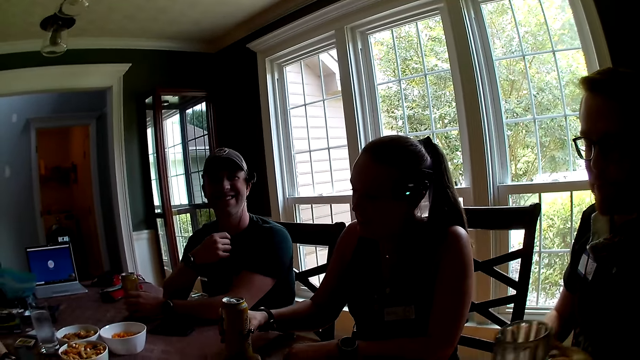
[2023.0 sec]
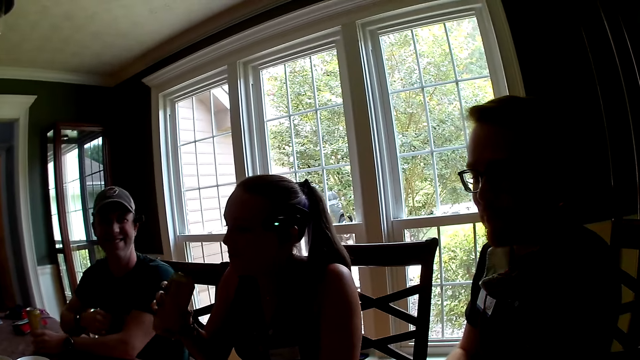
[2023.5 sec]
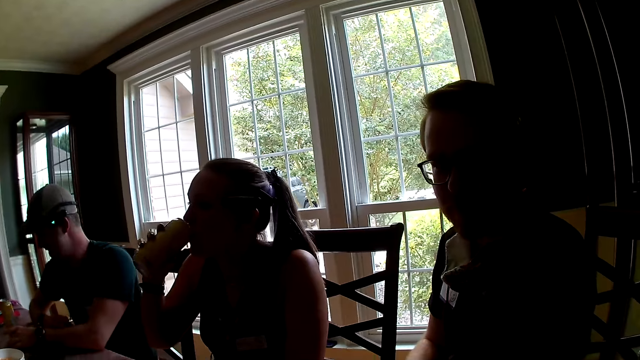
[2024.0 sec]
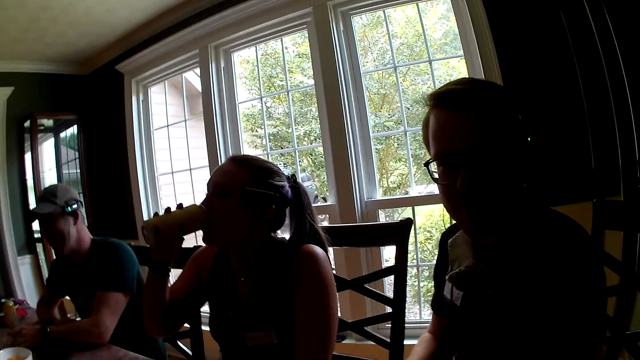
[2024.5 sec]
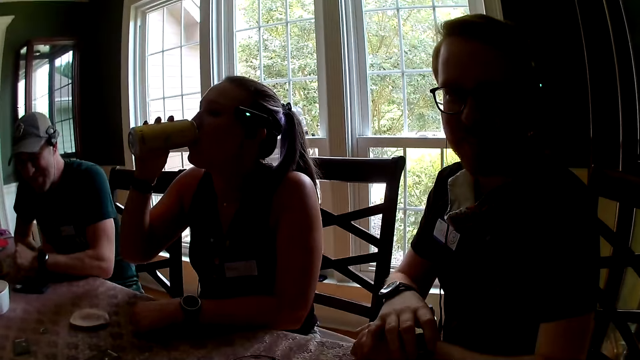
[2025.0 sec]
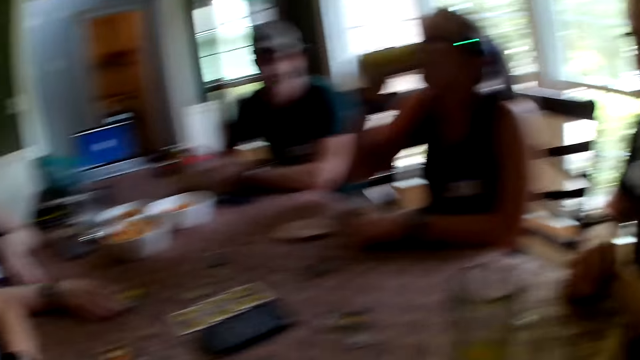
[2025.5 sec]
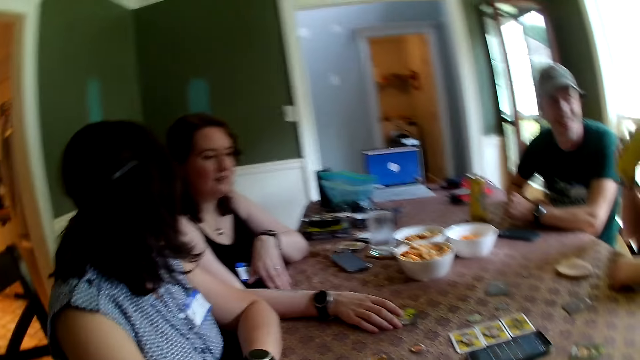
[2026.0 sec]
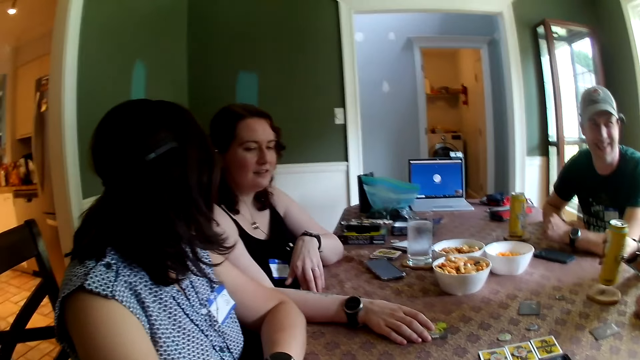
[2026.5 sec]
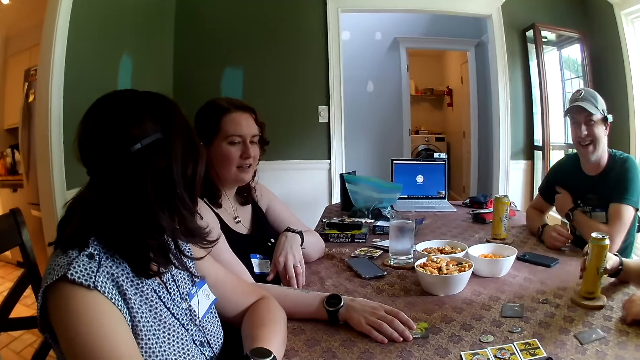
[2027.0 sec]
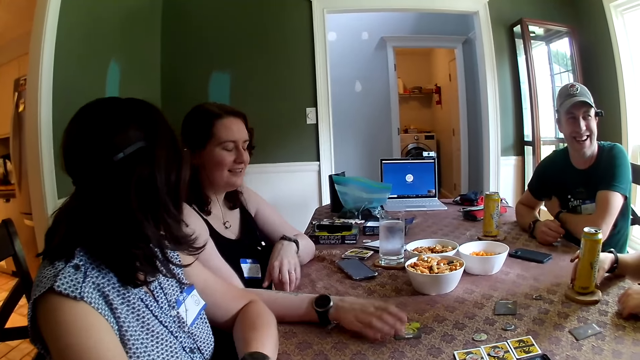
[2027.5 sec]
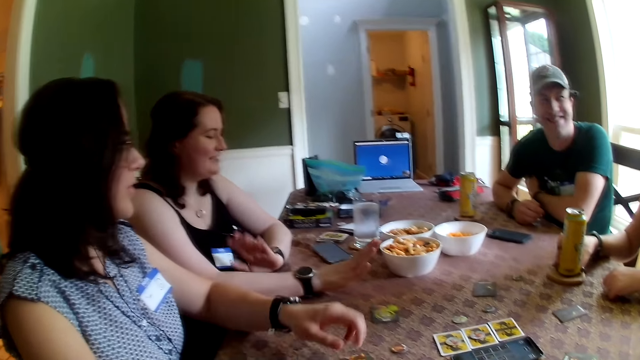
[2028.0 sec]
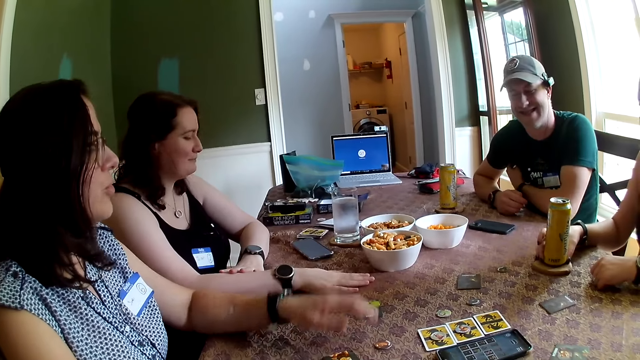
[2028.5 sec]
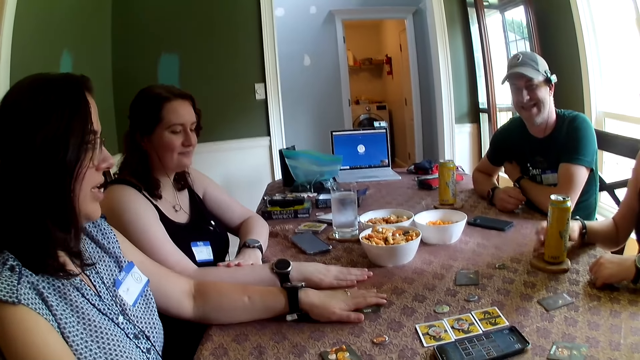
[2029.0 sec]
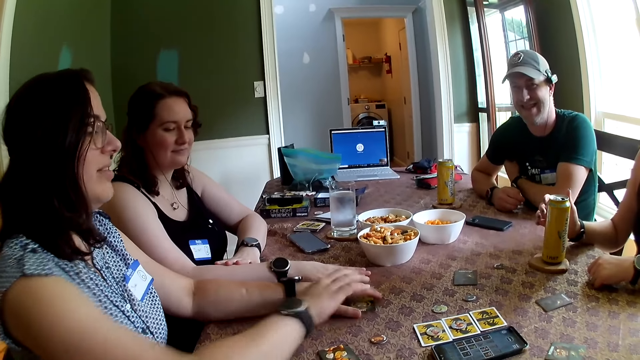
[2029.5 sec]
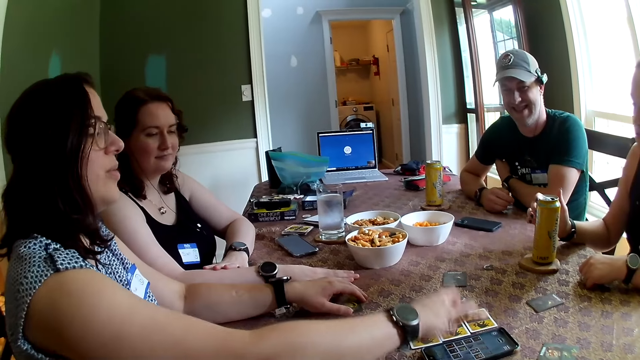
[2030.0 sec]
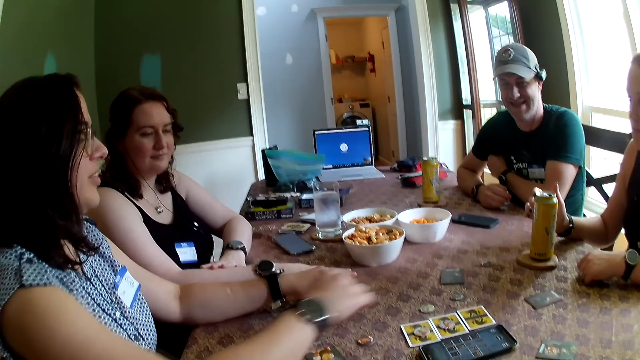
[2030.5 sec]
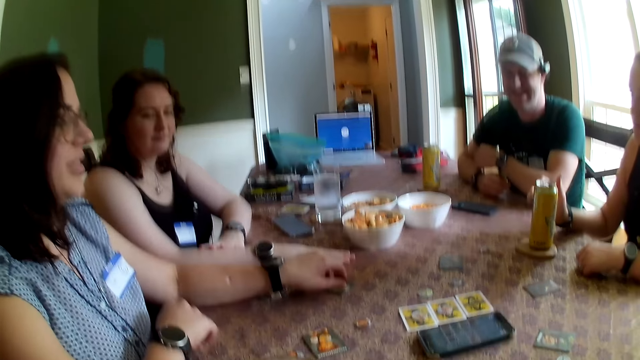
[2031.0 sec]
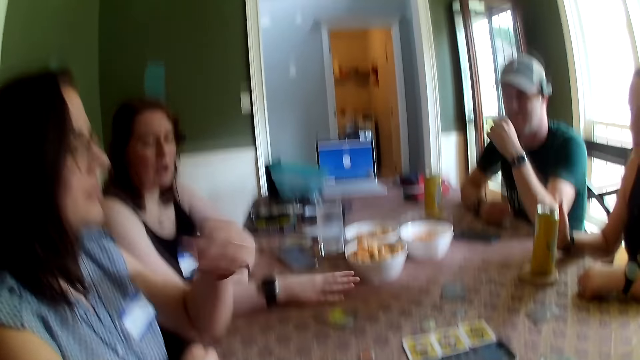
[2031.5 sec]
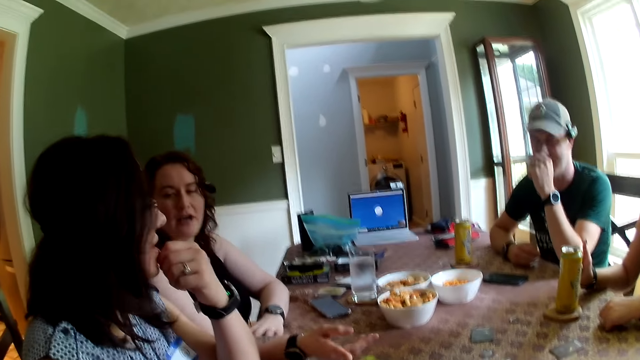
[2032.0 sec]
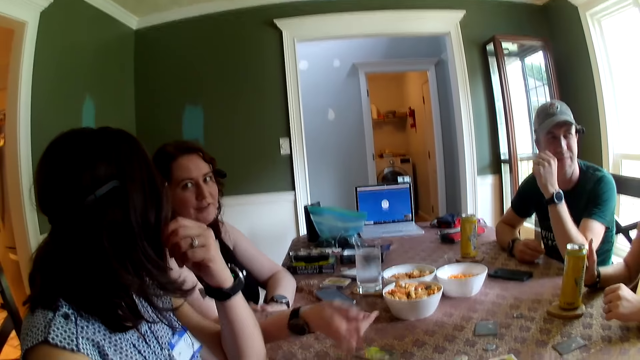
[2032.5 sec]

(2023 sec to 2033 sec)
The first woman picks up a juice can on the table with her right hand. The other man drops the juice cup on the table with his left hand. The first woman drinks juice from the can in her right hand and drops the juice can on the table with her right hand. The third woman taps the table with her right hand and taps her right arm with her left hand. The second woman taps the card on the table with her left hand. She taps the card on the table with her left hand again.

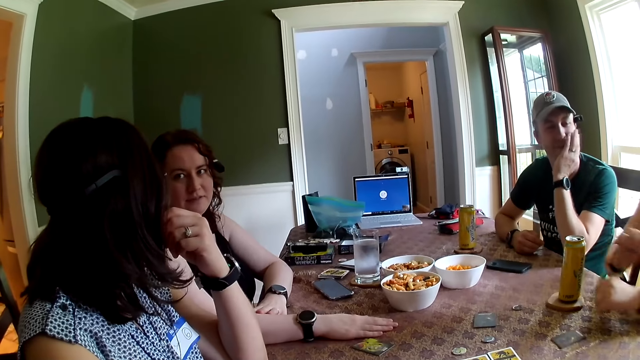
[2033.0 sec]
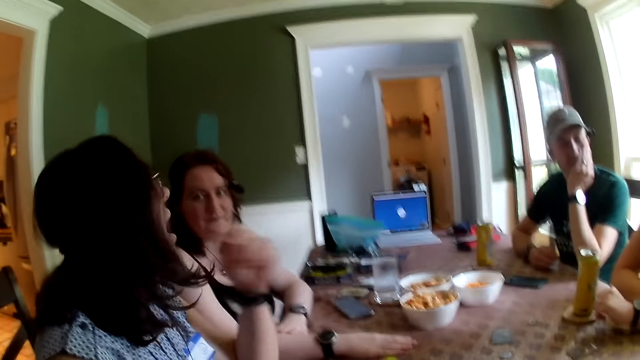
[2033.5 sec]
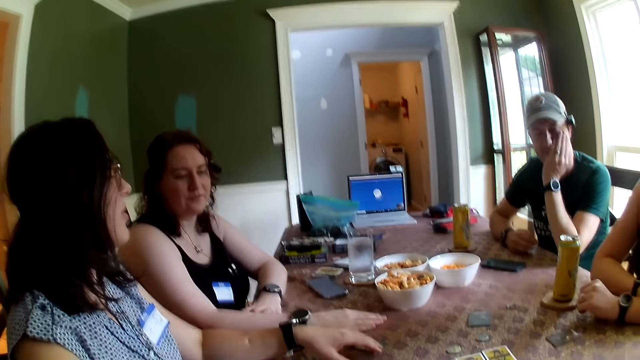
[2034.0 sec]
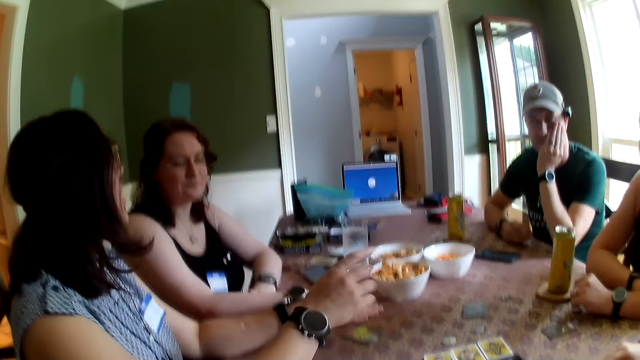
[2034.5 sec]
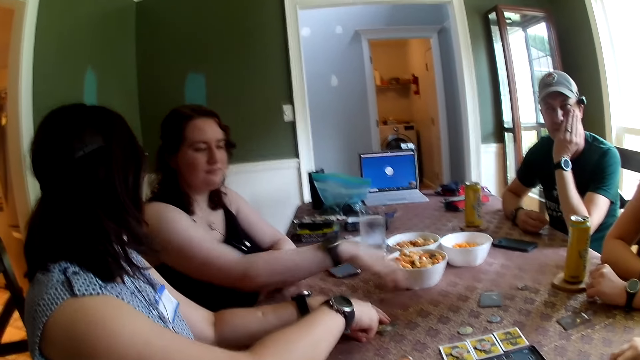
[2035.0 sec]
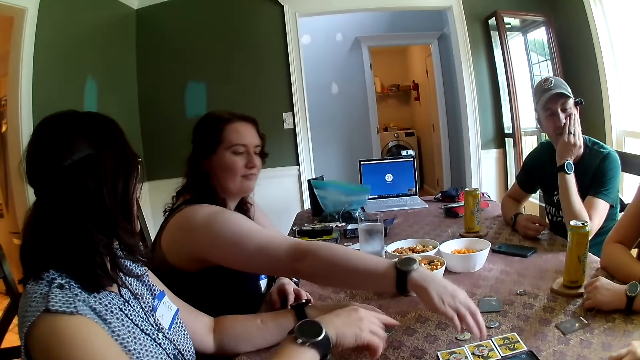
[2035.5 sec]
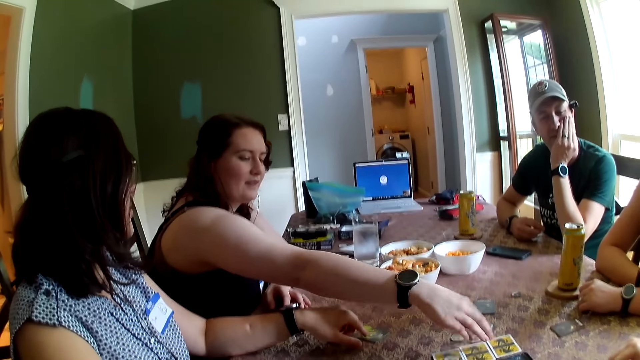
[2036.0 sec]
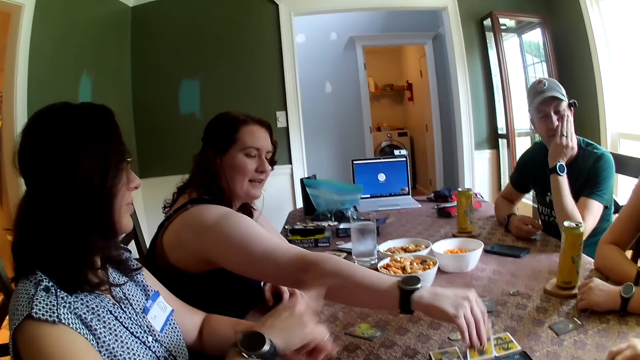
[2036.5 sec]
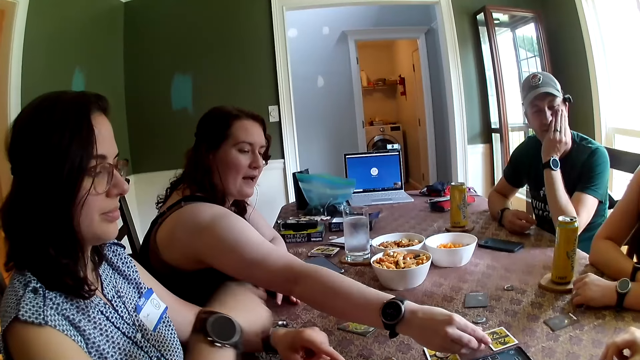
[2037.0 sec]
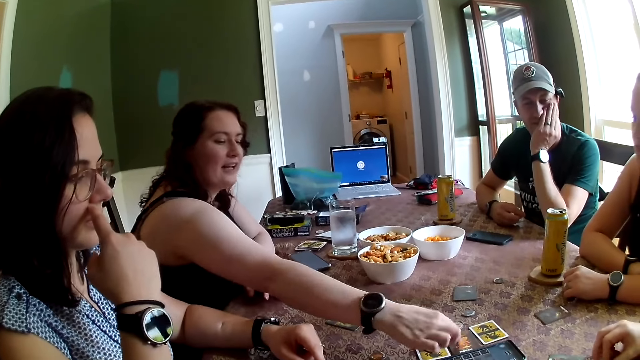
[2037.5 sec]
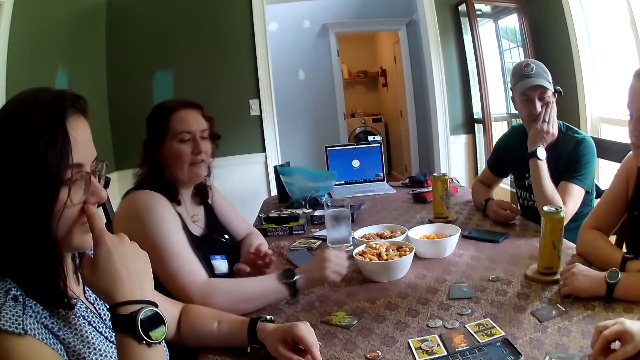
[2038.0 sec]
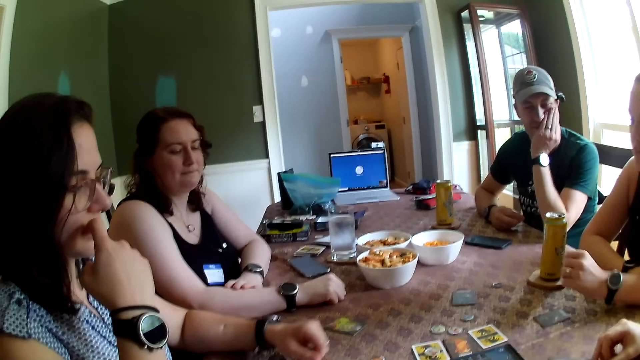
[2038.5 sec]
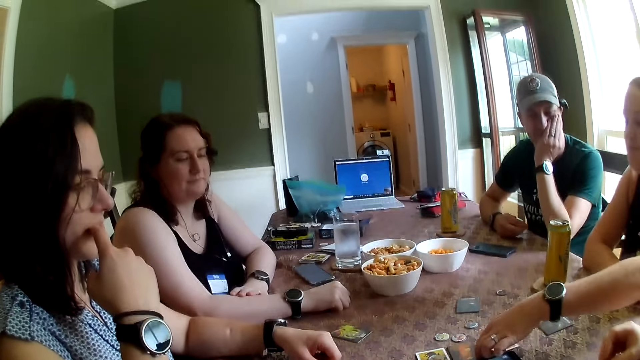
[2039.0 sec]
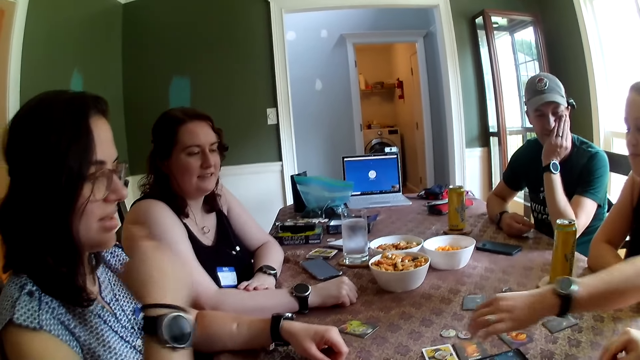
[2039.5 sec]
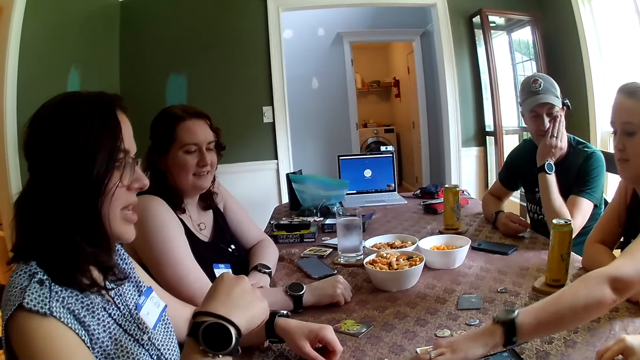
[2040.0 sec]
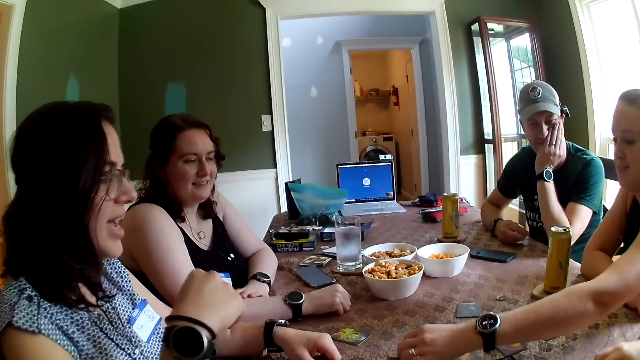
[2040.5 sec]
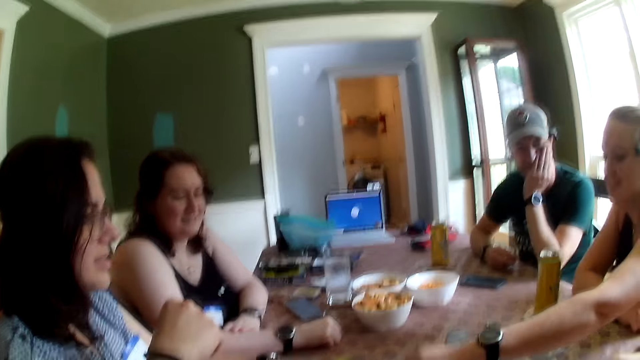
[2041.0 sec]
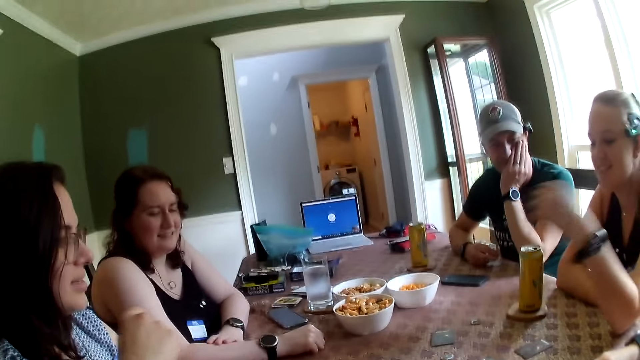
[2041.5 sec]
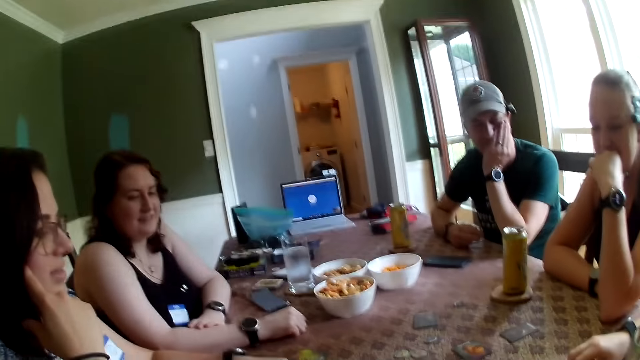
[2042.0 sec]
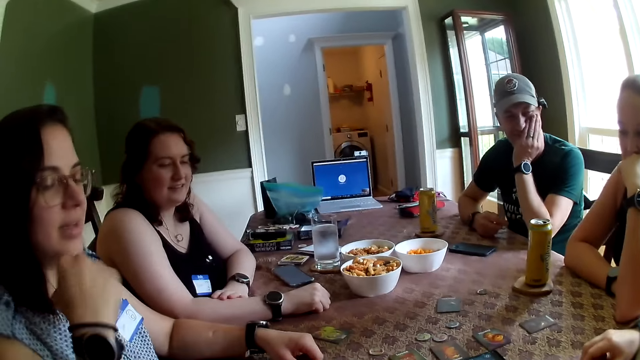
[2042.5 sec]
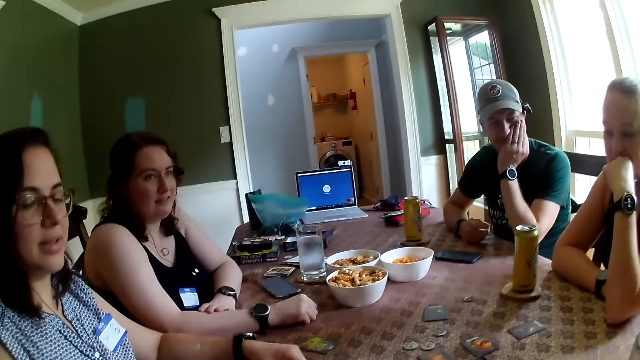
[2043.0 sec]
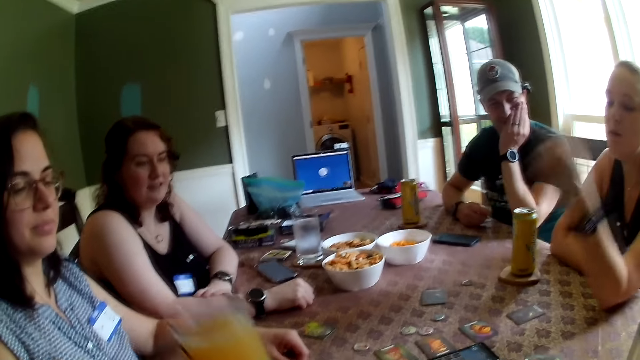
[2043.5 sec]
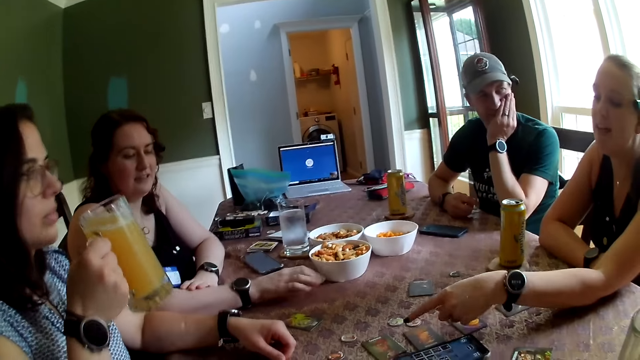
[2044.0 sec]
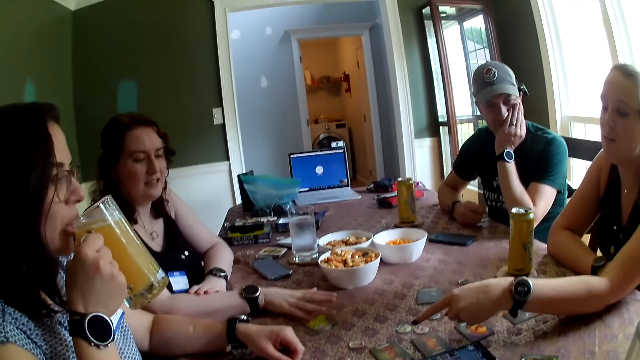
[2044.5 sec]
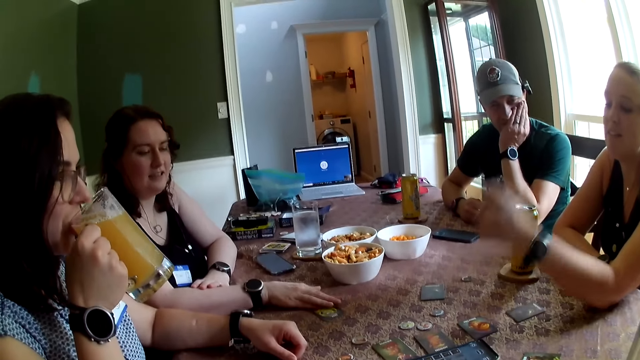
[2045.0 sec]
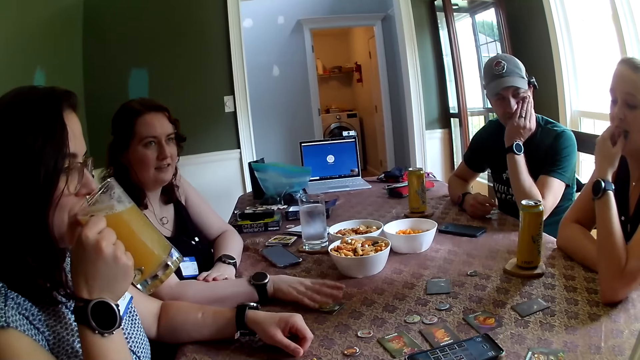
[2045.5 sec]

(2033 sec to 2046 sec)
The second woman taps both hands on the table. The third woman turns over a card on the table with her right hand. The first woman turns over the card on the table with her left hand. She turns over the card on the table with her left hand again. The second woman picks up the cup of juice on the table with her right hand. The first woman points at the cards on the table with her left hand finger. The second woman drinks juice from the cup in the right hand. The third woman moves the card on the table with her right hand.
